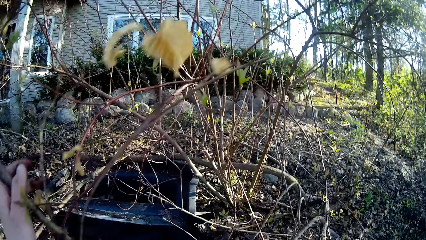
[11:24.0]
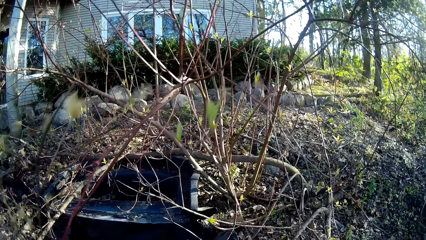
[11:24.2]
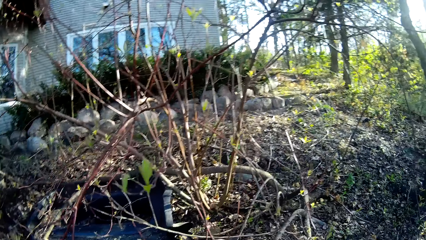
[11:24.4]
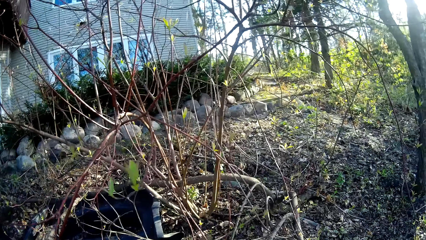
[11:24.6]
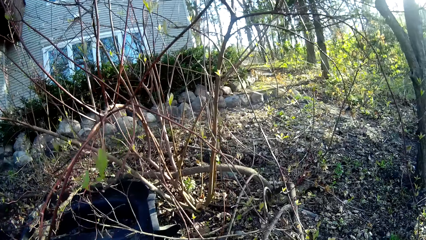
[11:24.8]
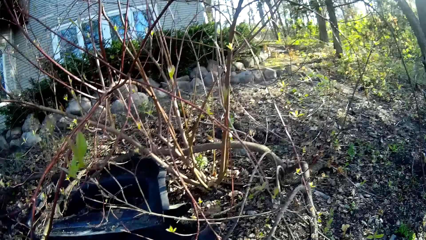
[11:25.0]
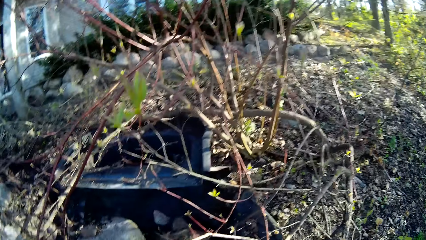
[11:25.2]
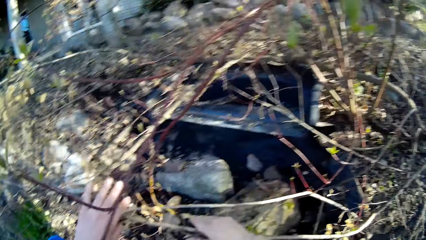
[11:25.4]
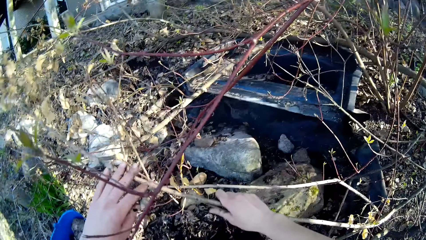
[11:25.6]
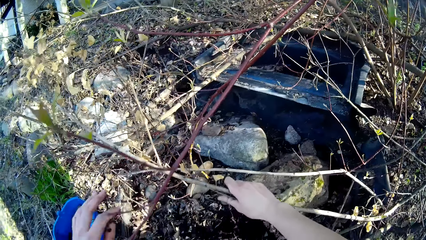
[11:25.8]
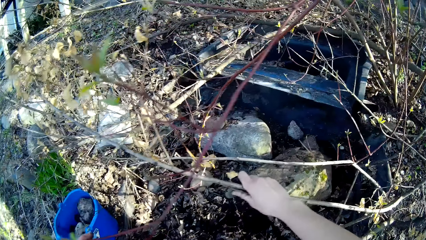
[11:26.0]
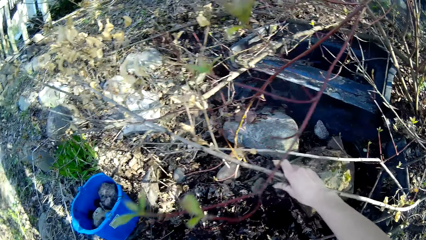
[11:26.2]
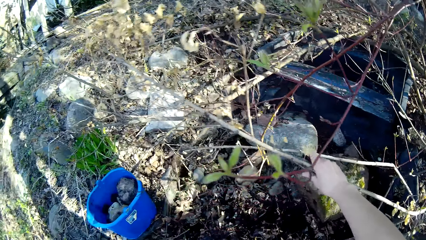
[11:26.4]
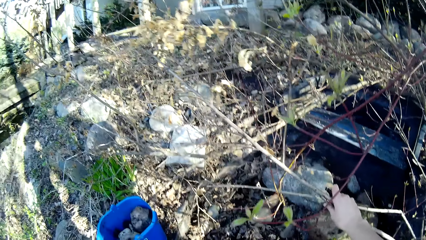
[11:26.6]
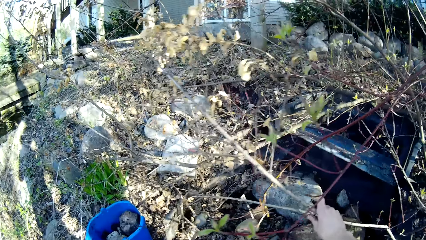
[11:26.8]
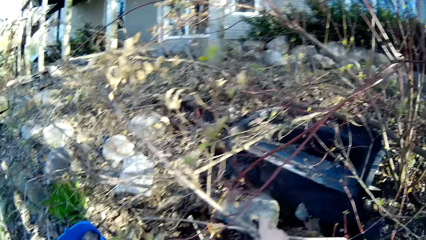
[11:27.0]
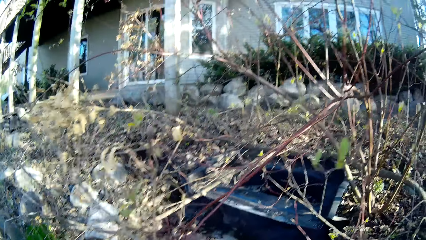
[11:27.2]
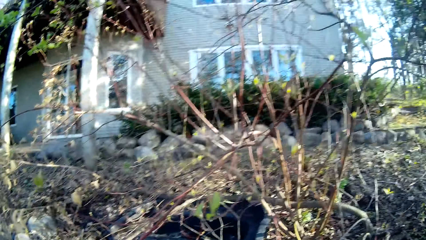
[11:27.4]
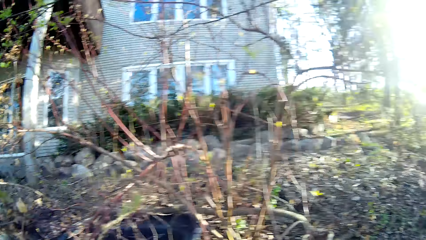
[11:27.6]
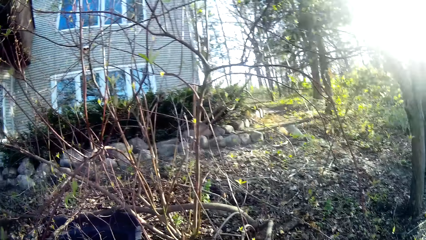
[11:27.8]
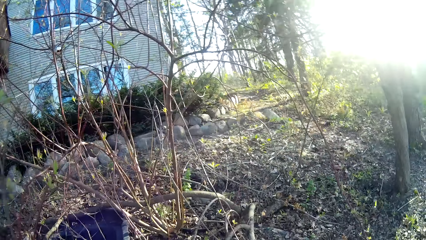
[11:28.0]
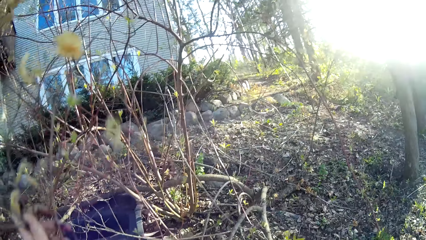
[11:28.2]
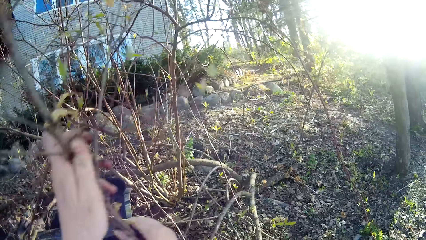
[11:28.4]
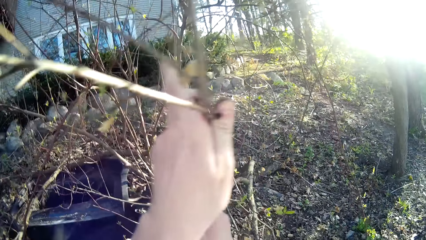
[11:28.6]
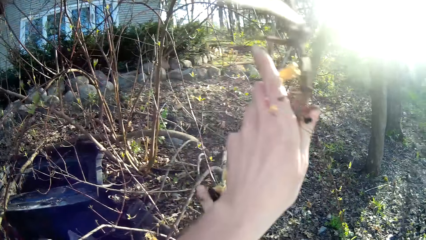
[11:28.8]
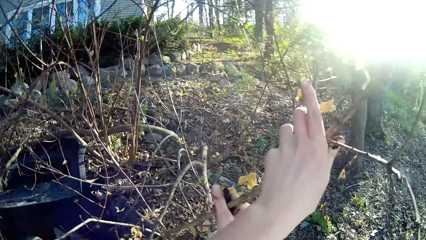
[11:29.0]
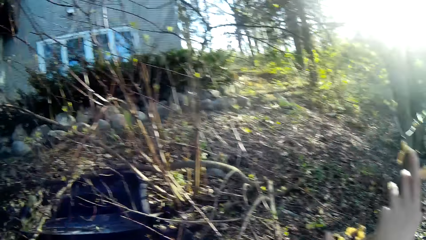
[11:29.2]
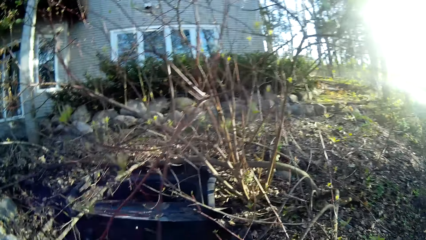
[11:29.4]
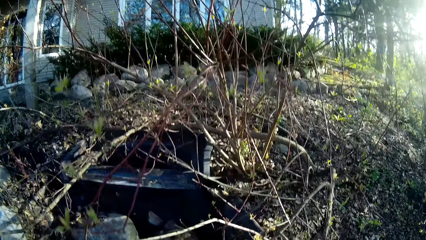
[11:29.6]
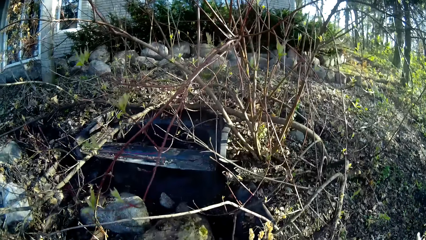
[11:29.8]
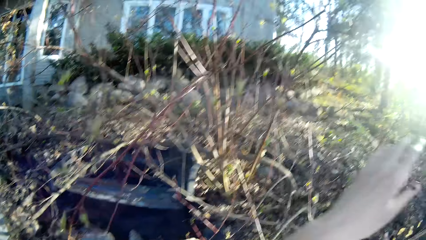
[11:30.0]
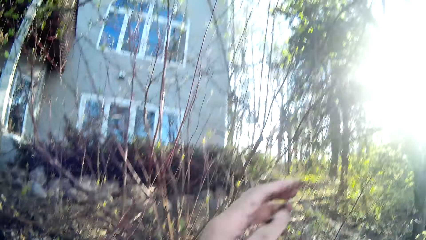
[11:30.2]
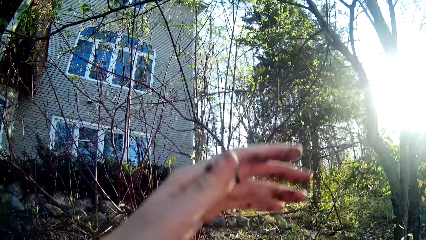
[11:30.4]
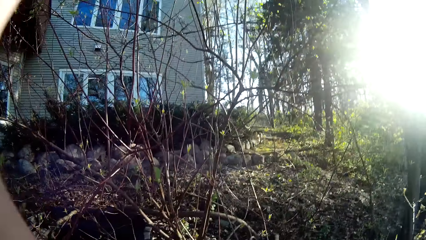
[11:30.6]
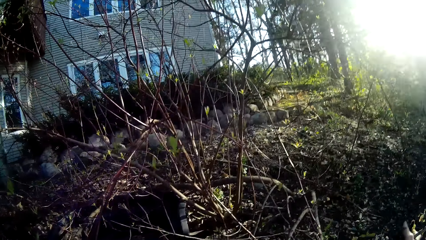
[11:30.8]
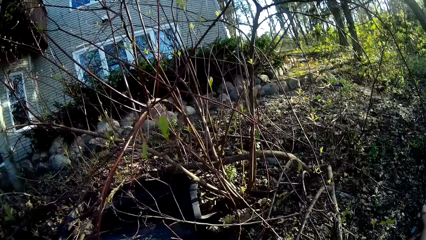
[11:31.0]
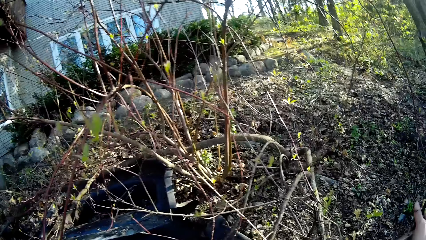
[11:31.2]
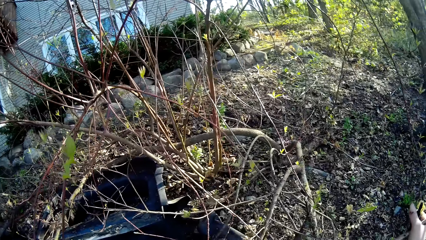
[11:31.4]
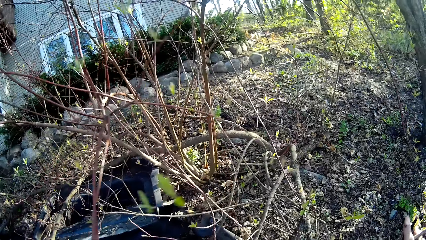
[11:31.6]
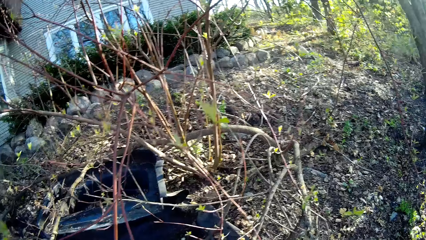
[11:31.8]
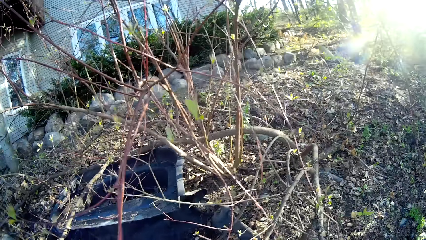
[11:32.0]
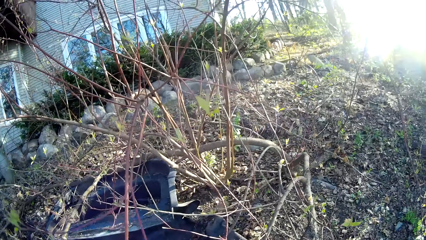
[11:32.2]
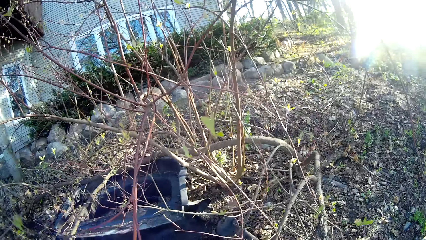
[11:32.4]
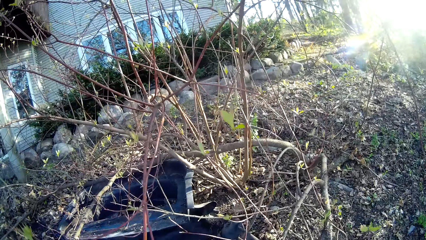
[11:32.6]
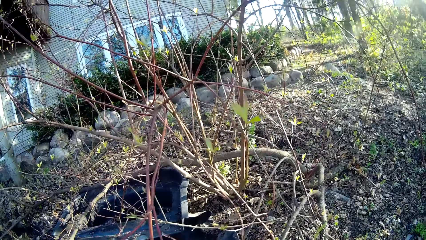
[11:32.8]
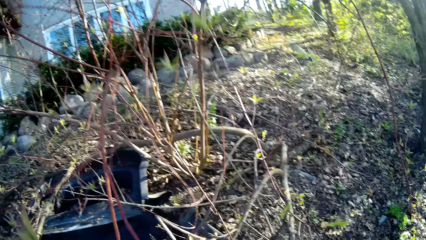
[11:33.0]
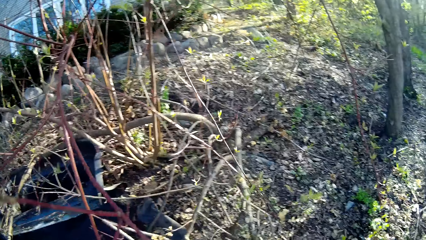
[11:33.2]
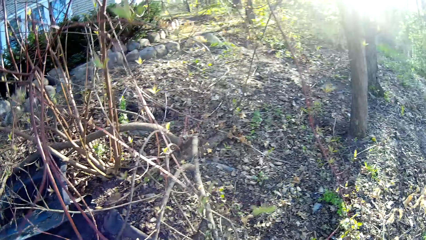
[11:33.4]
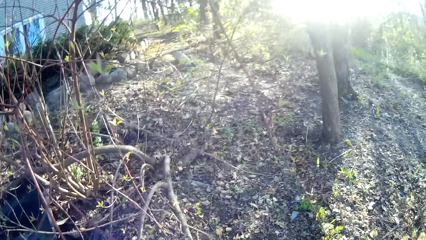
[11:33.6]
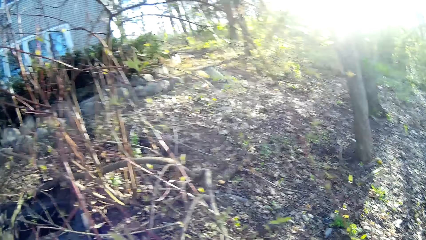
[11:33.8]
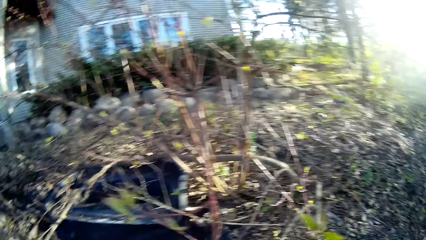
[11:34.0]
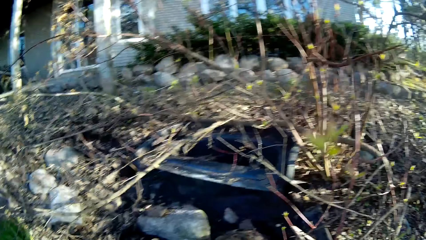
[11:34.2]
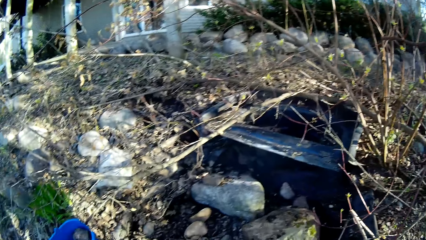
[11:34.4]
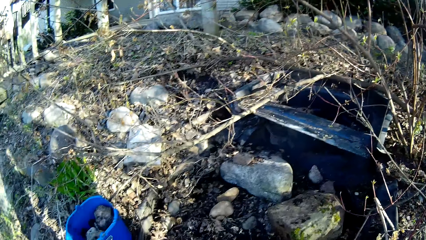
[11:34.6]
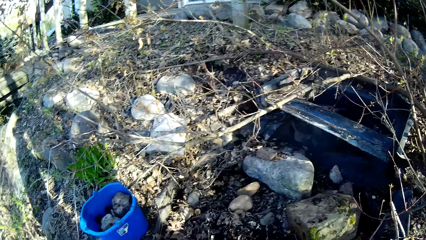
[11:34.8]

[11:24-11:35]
The camera wearer holds a branch with her left hand. She holds the branch with both hands. She looks around a forest. She holds branches. She looks around the forest.

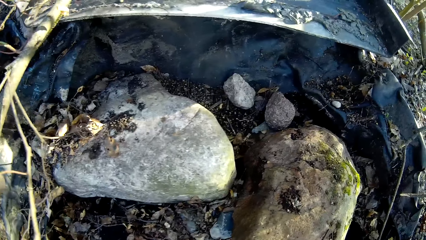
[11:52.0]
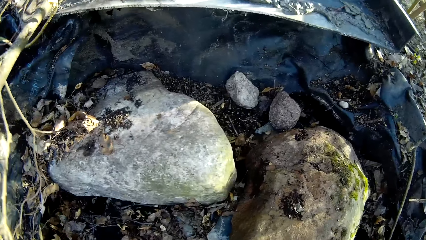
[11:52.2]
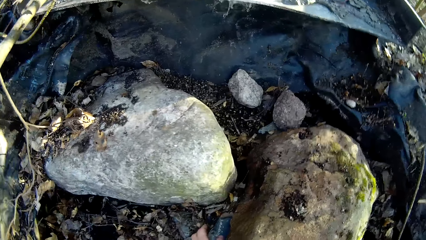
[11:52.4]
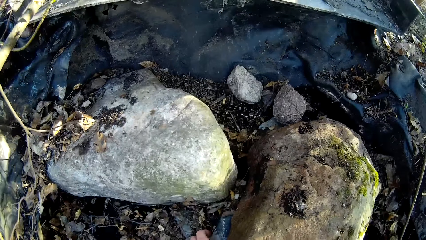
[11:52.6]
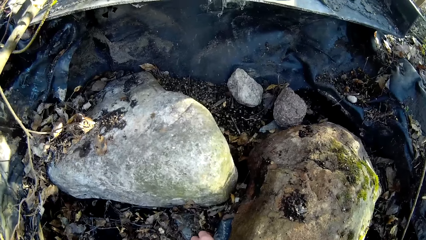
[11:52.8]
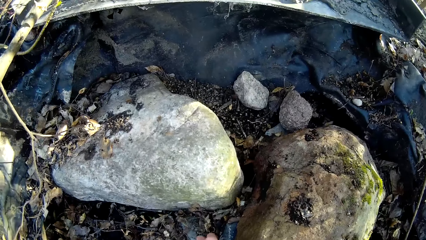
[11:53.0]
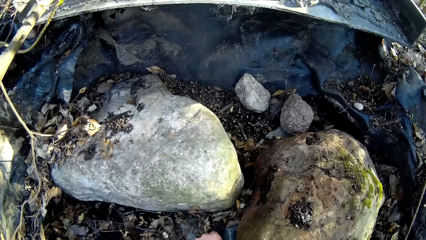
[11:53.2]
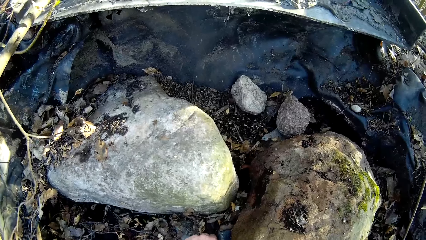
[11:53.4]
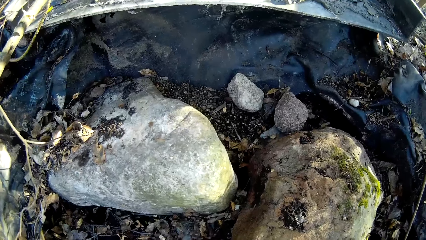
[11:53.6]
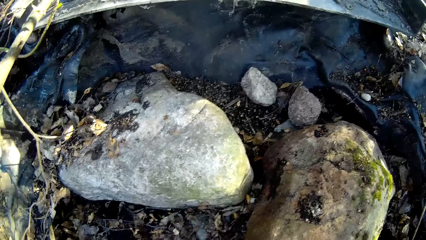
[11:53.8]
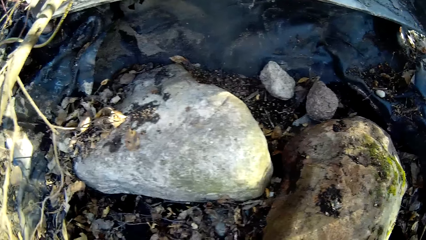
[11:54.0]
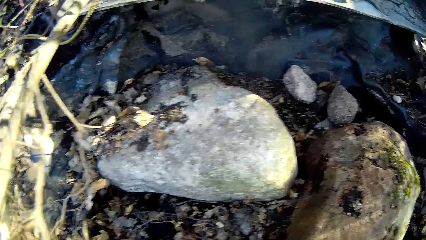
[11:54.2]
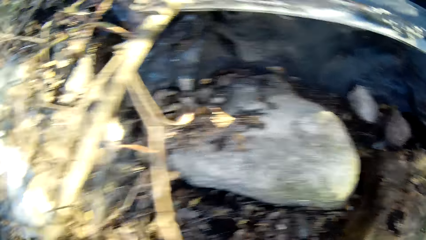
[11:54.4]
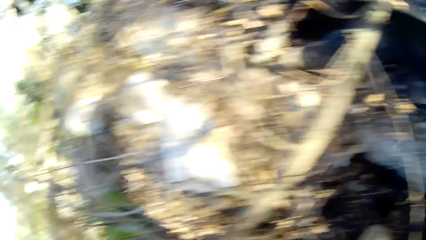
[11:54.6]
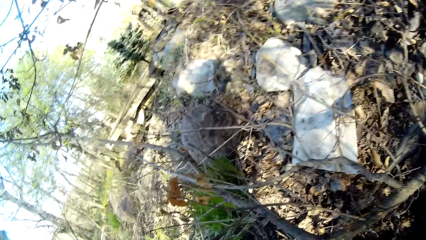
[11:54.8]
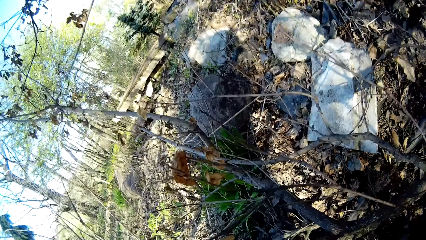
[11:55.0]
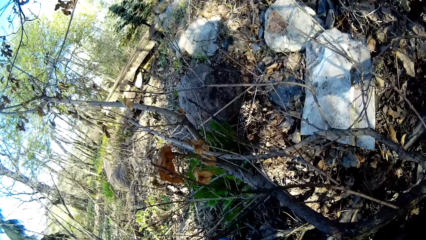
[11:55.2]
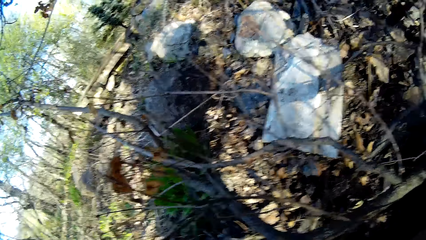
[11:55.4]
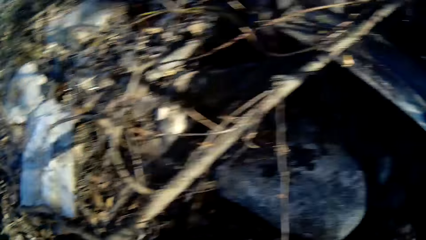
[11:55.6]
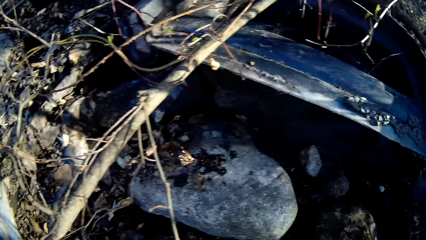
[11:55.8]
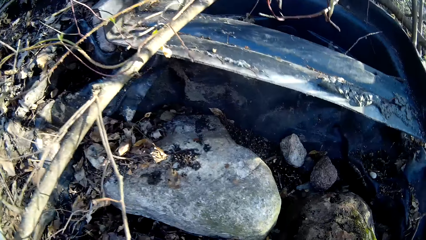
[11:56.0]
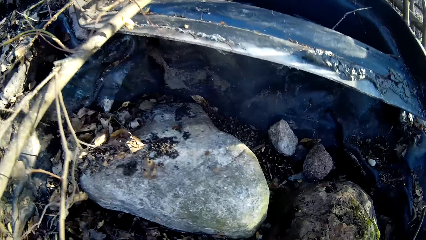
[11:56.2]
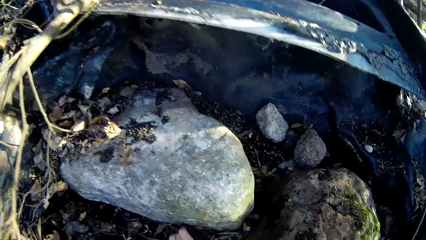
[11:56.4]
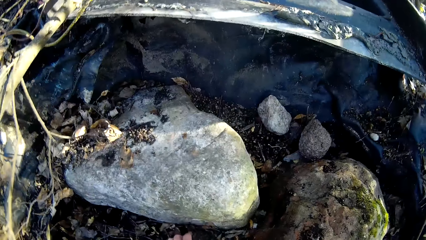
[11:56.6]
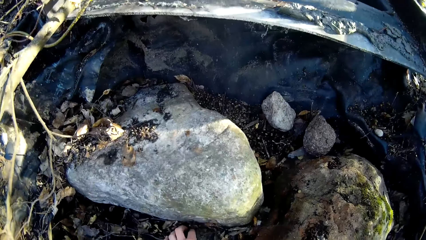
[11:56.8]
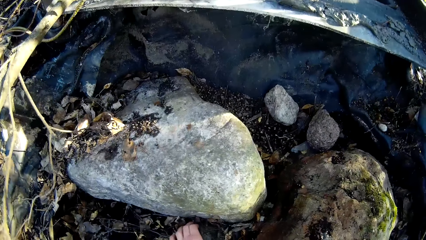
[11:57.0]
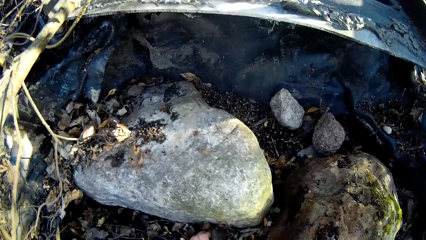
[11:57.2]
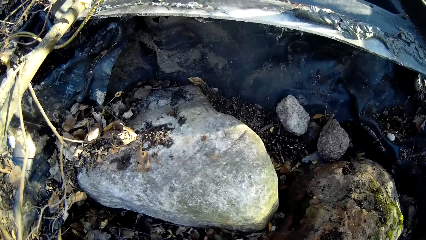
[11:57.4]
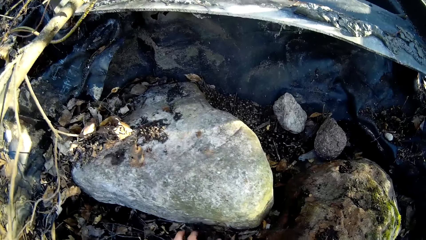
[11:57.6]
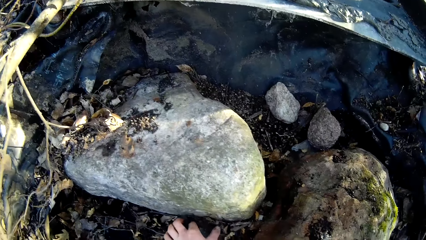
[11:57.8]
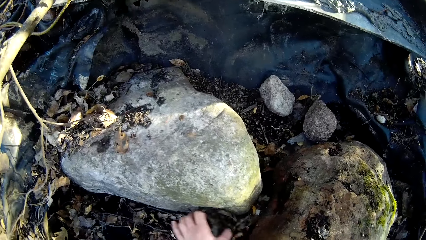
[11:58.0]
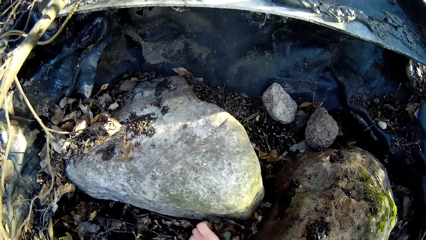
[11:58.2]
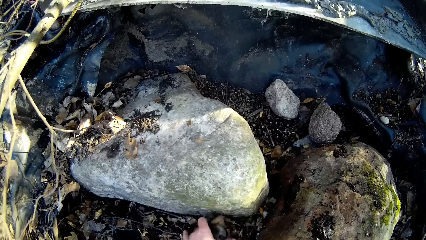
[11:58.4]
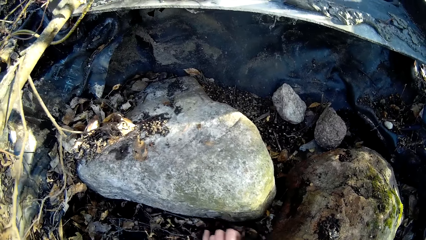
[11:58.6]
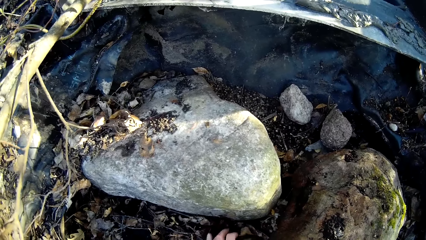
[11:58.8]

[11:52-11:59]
The camera wearer picks rocks or stones on the ground with her left hand. She puts stones in a bucket. She picks rocks on the ground with her left hand.
